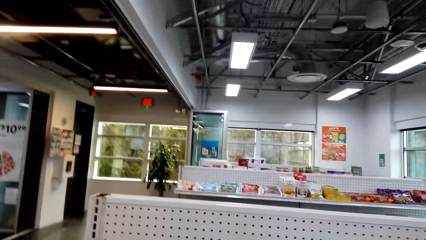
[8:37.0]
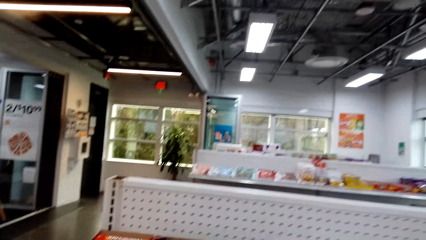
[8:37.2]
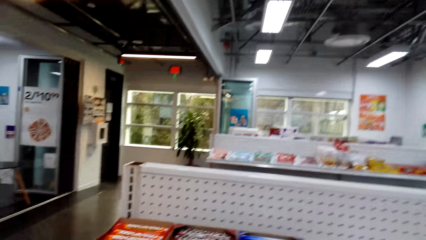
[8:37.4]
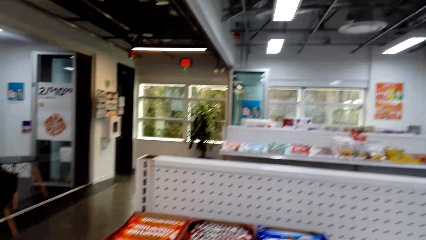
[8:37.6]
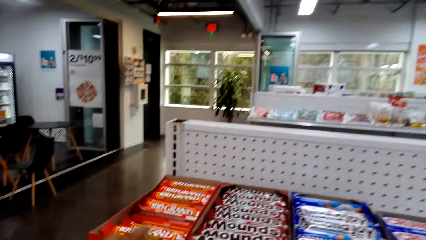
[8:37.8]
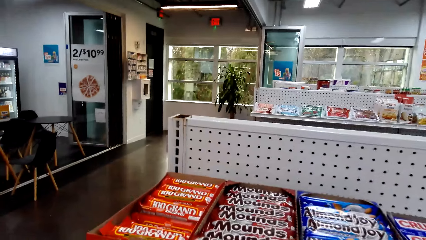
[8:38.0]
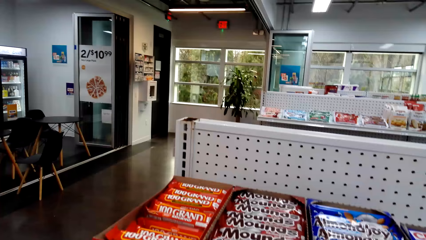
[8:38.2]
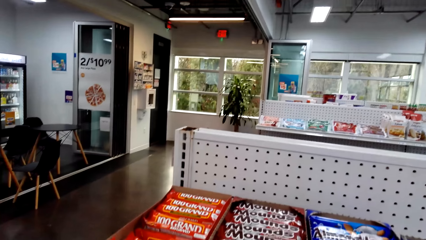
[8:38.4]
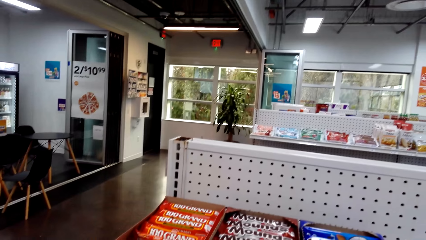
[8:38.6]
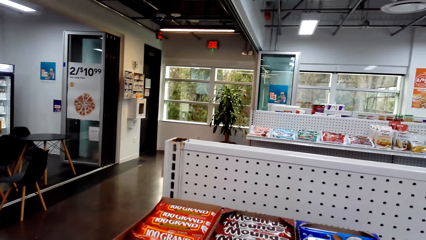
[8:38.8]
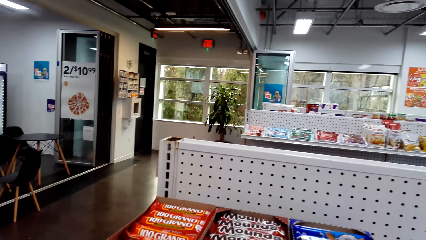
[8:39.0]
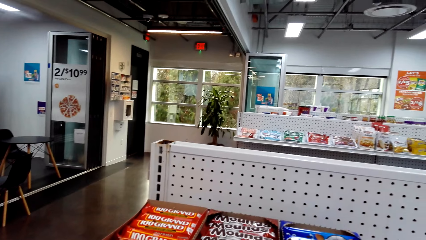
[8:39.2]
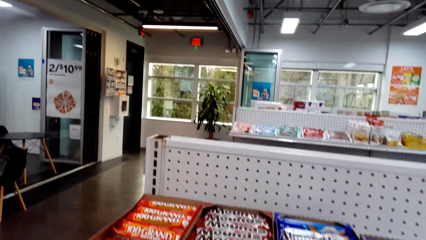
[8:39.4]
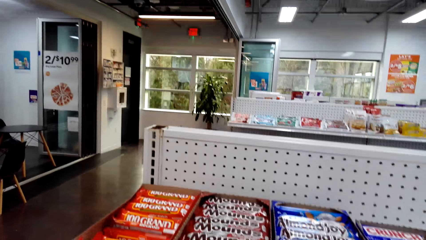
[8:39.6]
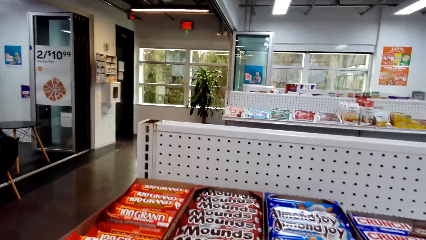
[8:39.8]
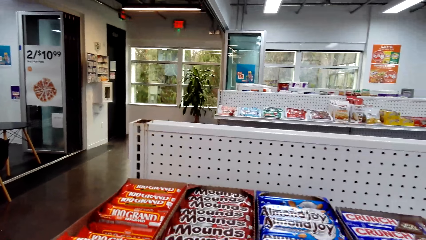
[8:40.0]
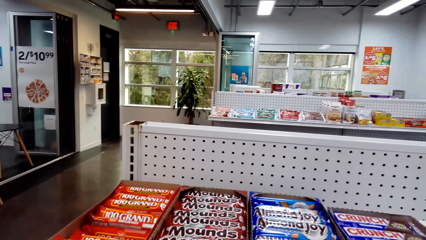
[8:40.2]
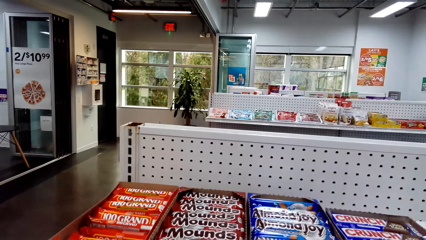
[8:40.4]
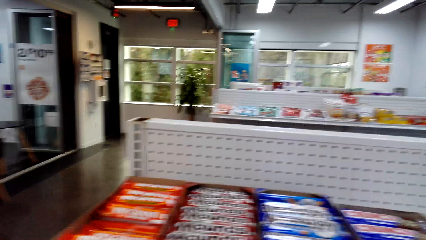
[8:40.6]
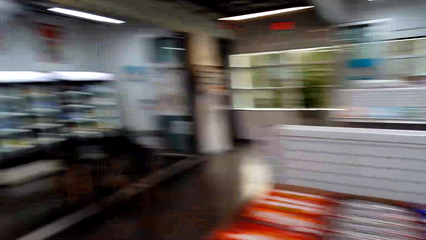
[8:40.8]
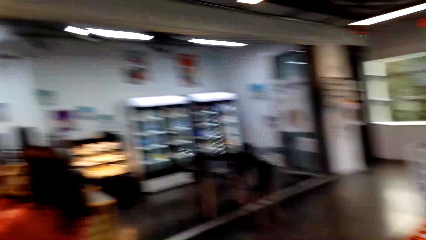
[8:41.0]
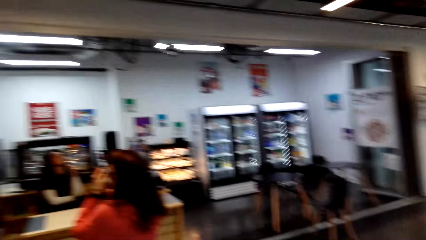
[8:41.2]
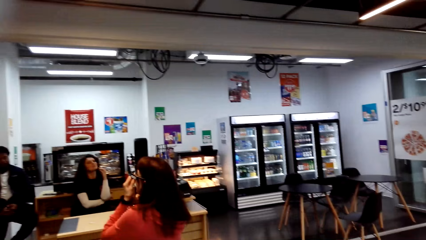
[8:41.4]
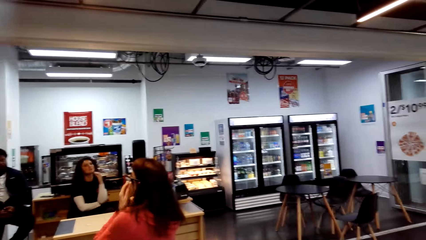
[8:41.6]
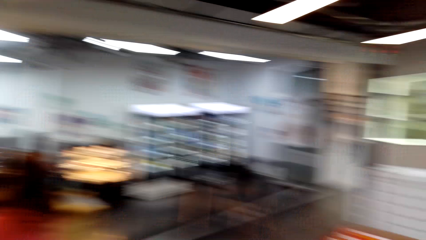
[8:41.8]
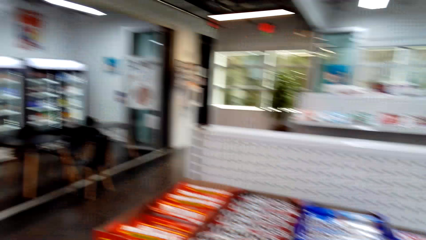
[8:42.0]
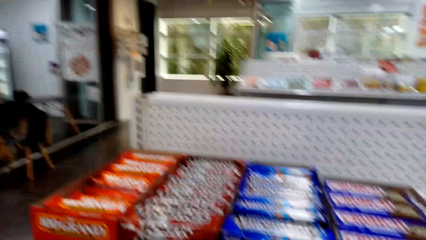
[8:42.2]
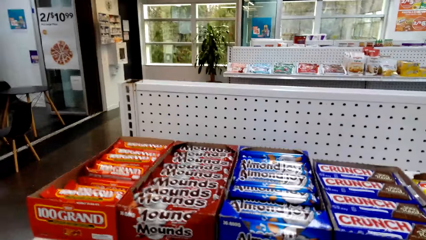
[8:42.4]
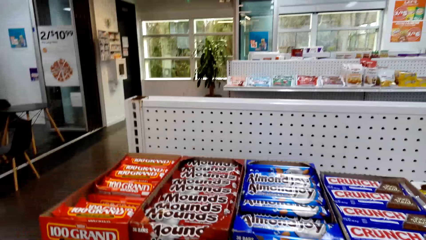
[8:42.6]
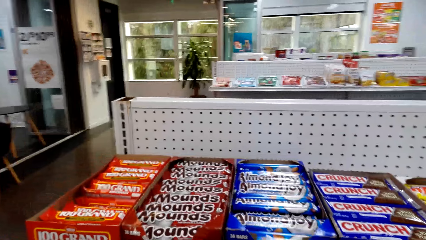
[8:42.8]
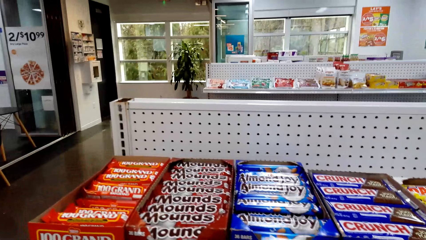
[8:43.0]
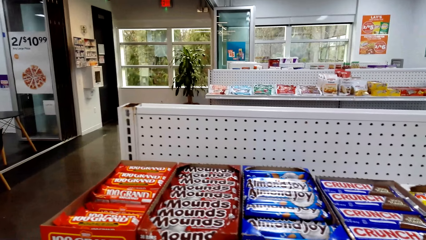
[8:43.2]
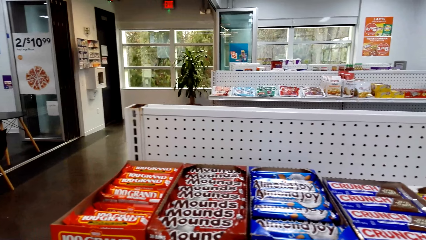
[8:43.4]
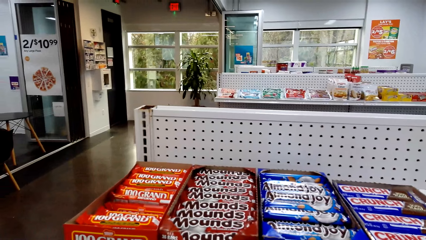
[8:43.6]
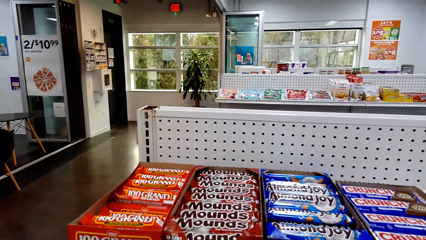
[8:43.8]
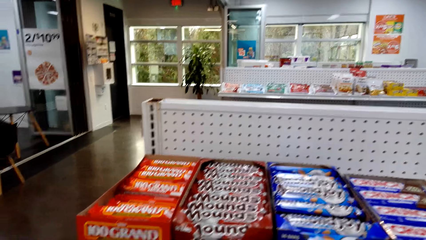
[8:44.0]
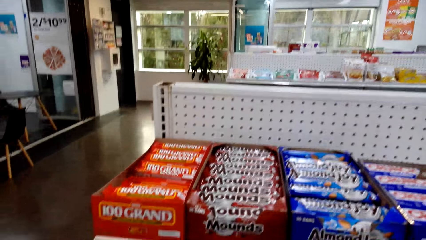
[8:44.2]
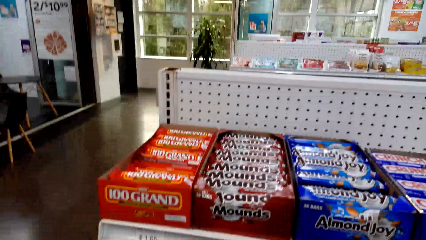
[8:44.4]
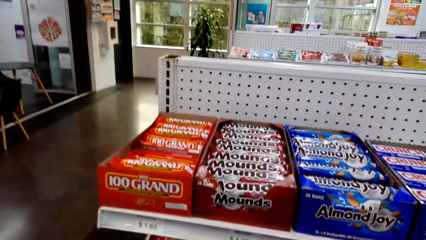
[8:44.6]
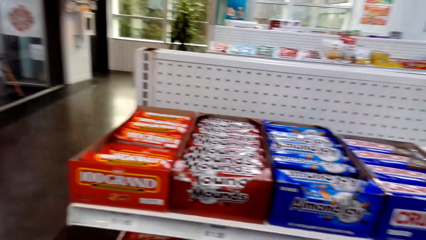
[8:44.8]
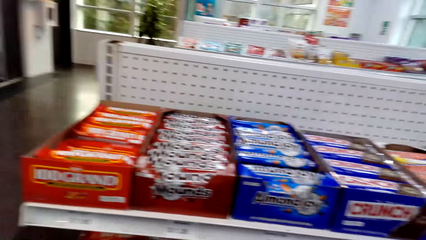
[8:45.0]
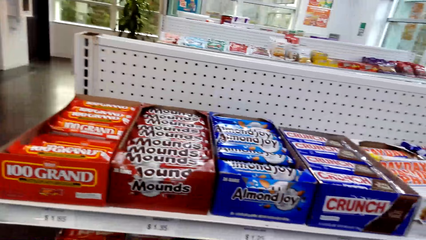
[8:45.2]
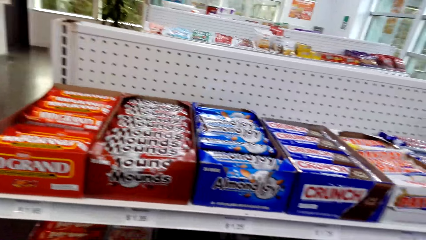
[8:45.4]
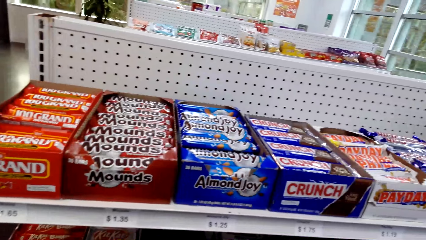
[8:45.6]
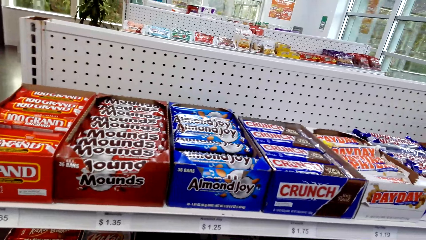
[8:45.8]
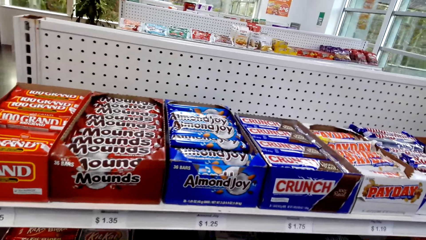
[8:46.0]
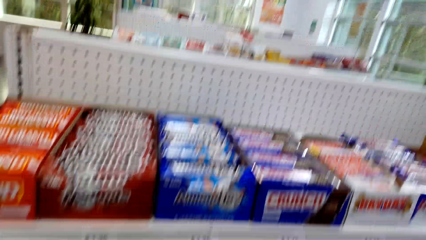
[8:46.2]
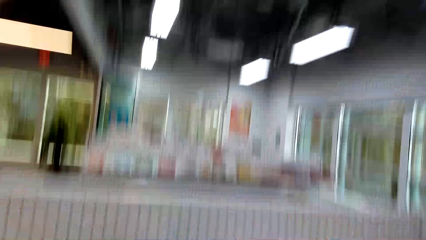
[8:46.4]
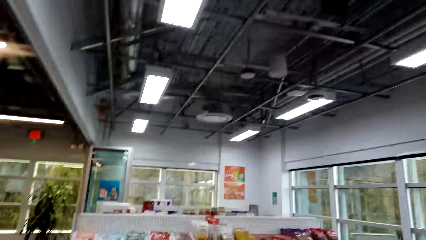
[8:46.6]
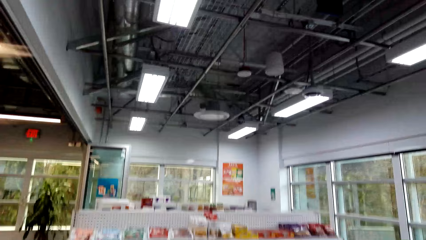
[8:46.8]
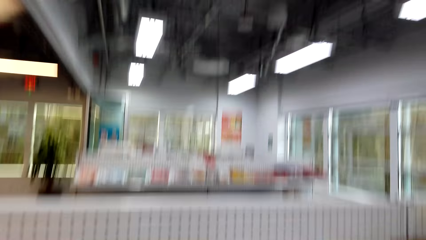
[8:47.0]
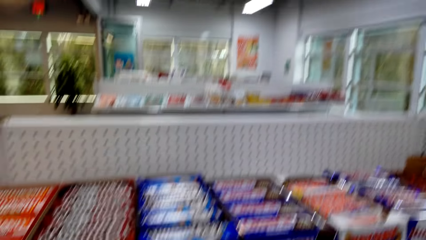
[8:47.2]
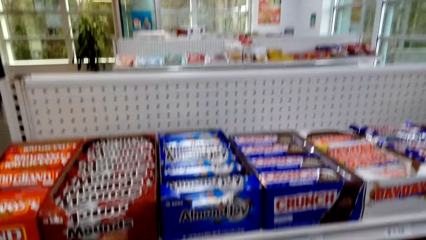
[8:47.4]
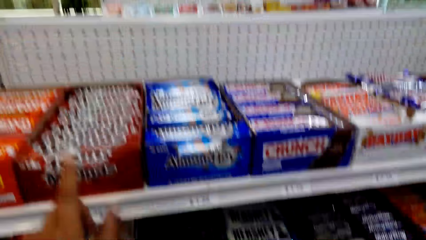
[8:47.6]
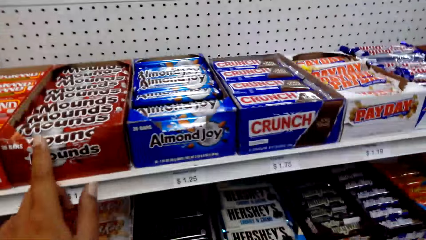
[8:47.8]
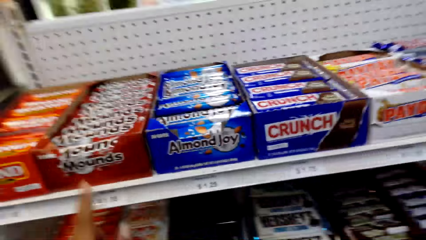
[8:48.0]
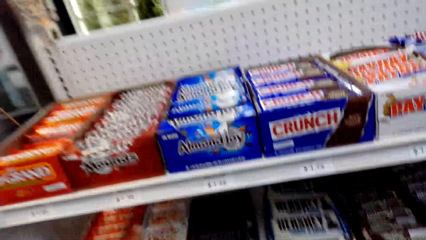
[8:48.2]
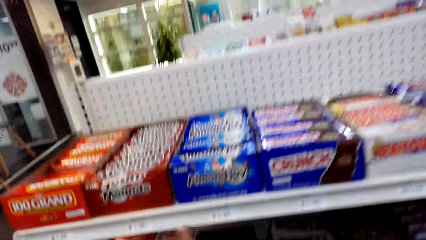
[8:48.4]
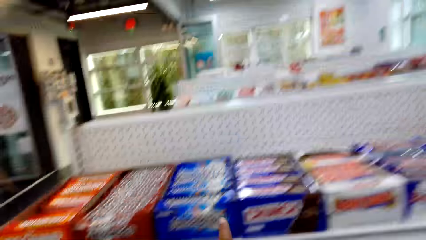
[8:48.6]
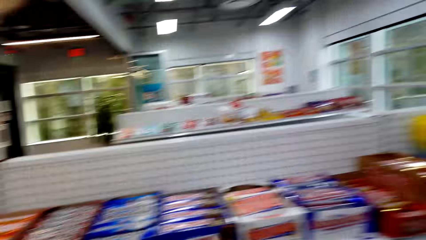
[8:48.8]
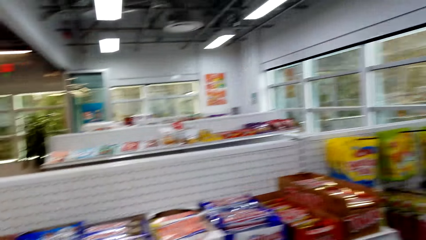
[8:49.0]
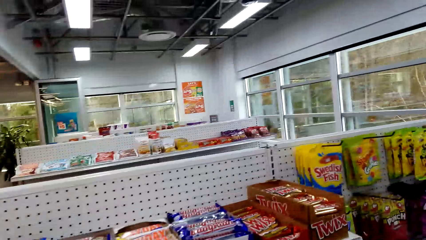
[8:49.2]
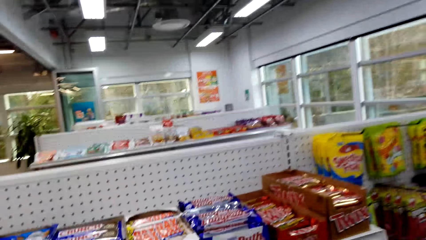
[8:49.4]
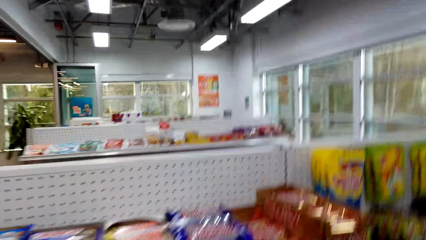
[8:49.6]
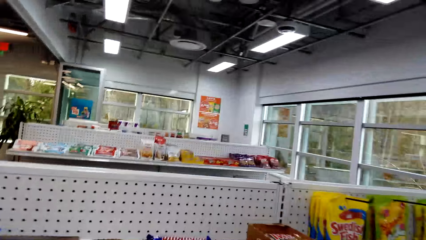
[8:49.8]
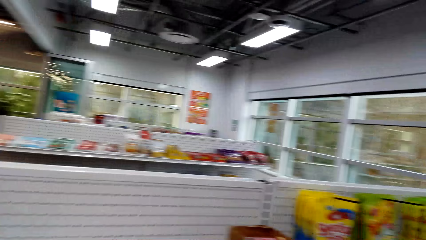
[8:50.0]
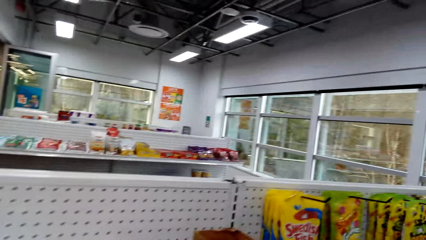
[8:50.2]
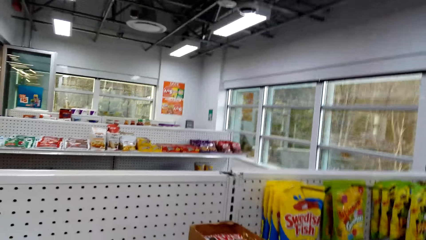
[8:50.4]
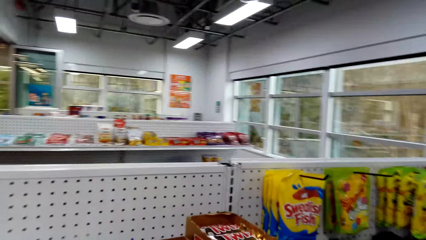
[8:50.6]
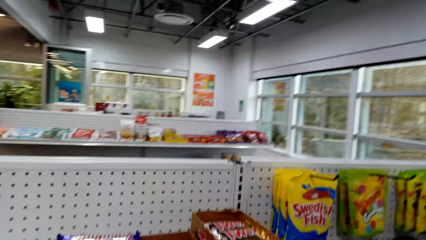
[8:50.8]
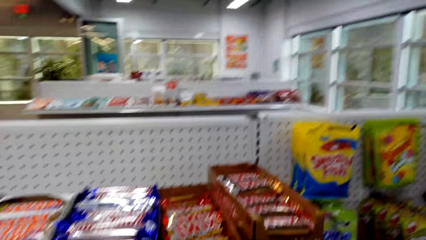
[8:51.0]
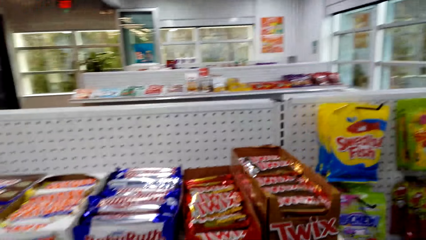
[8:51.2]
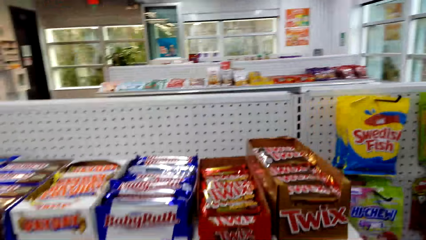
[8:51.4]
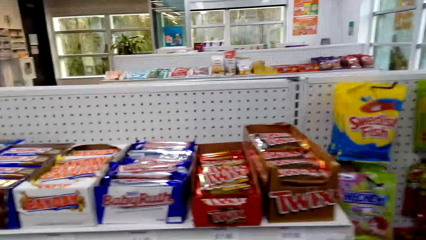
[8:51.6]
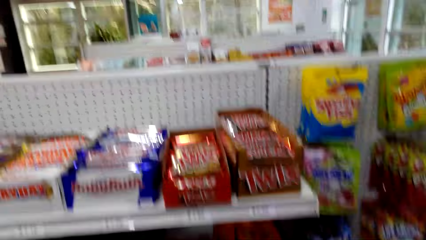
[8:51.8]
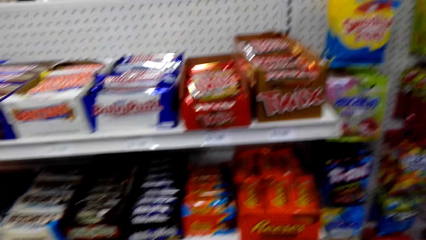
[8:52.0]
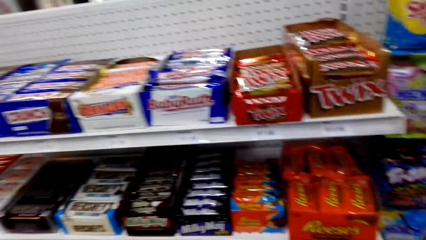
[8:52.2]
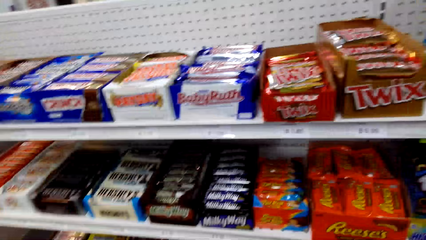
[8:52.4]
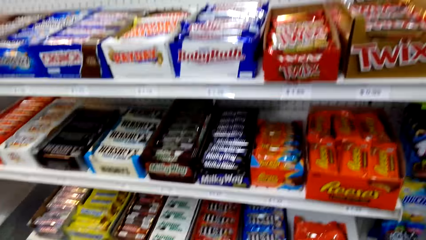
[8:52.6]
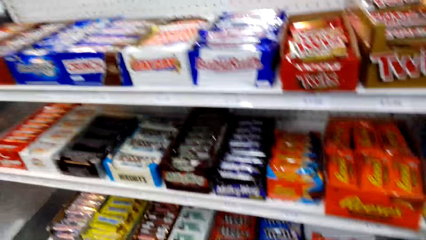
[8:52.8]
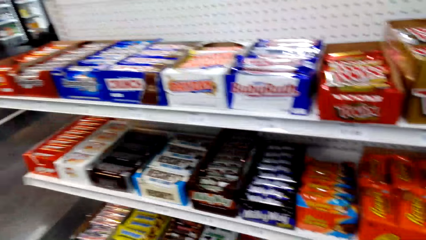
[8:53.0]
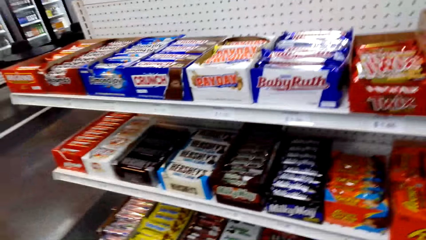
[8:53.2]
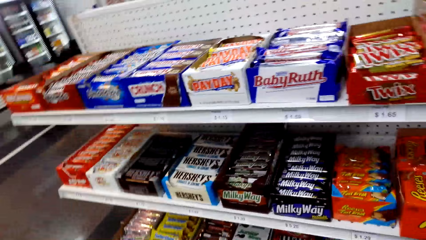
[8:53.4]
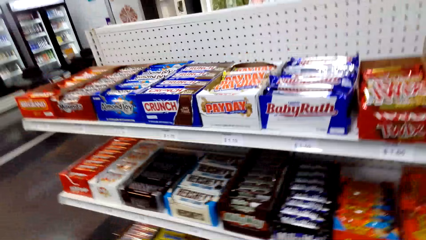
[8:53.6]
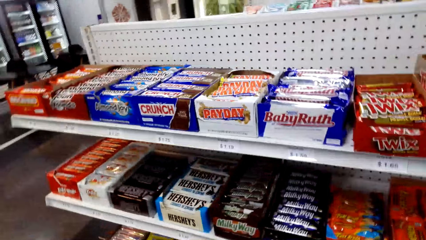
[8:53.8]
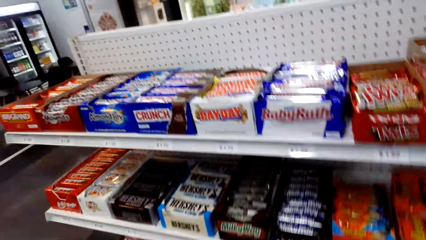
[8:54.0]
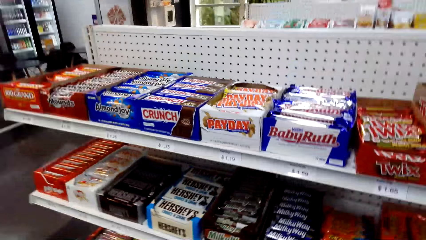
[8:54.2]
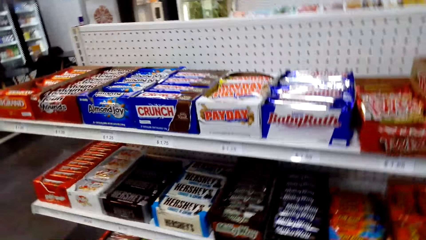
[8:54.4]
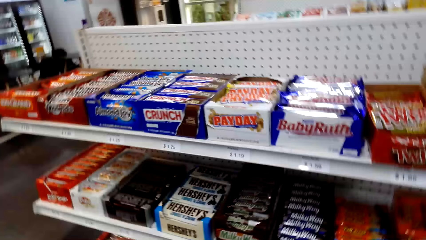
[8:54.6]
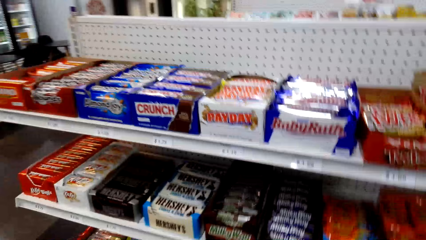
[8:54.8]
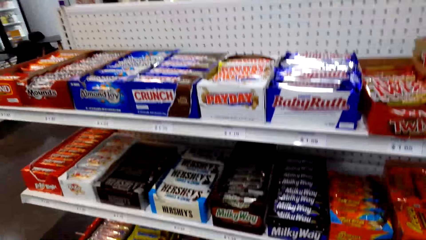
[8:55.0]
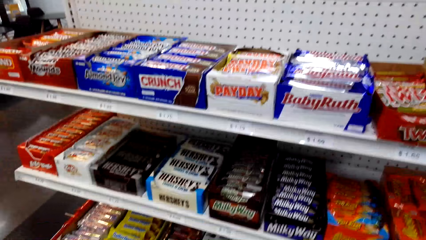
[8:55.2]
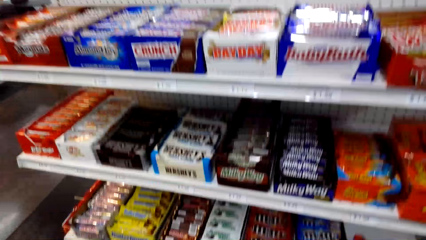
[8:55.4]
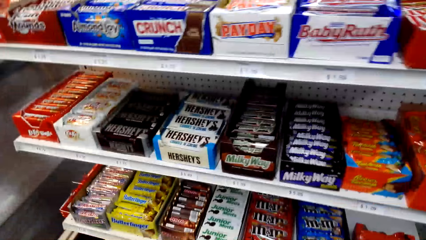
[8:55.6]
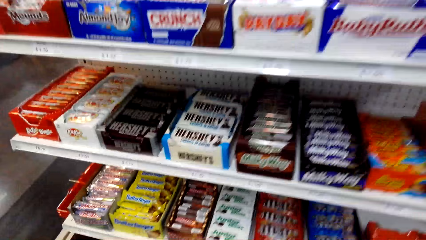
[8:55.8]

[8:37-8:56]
The camera wearer talks. They look around. They talk. They look around. They look around again. They talk. They point at mounds of candy. They look around. They look around again.
